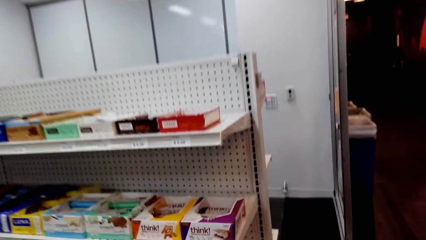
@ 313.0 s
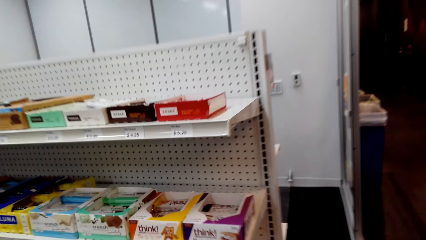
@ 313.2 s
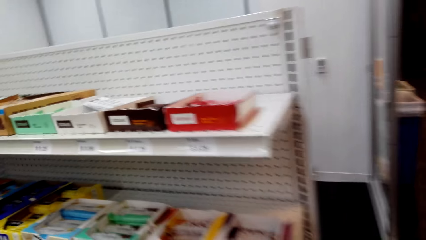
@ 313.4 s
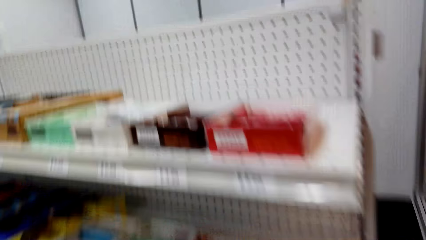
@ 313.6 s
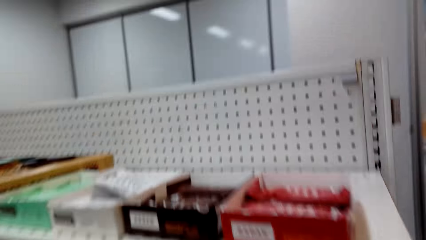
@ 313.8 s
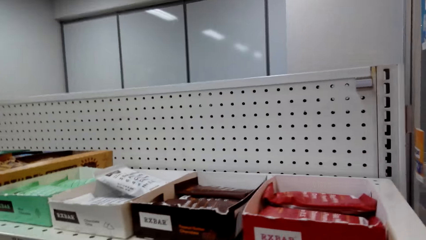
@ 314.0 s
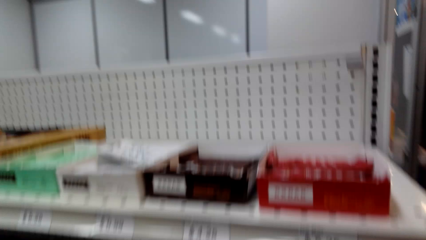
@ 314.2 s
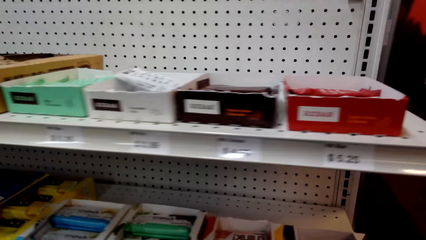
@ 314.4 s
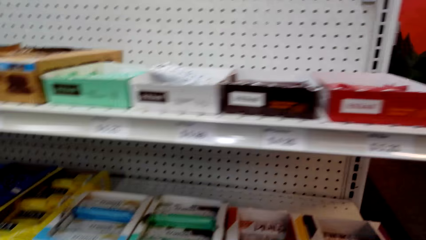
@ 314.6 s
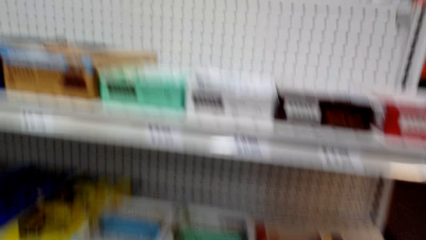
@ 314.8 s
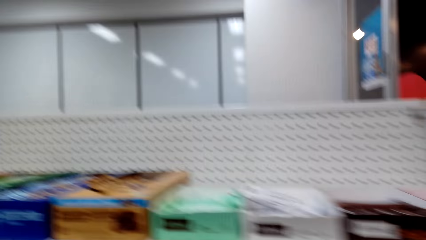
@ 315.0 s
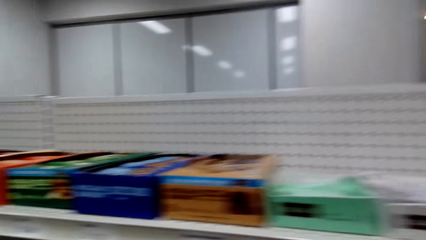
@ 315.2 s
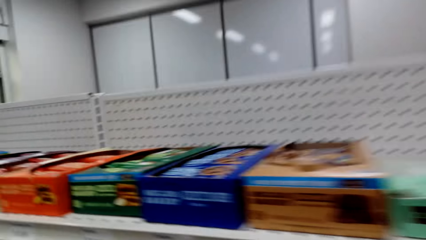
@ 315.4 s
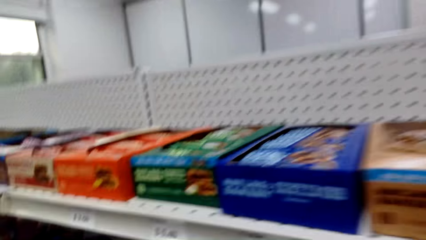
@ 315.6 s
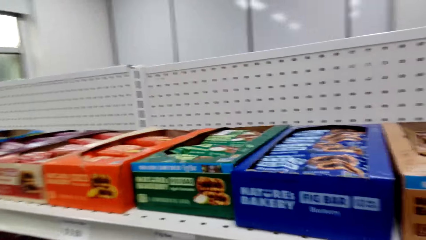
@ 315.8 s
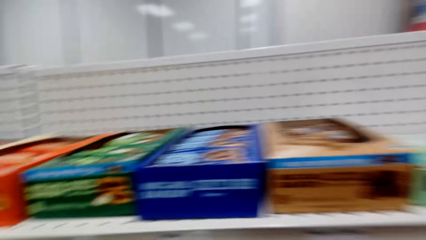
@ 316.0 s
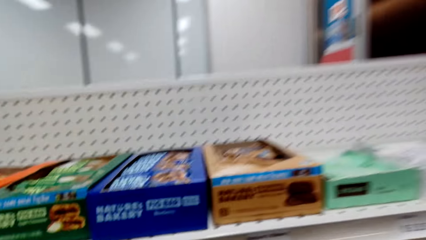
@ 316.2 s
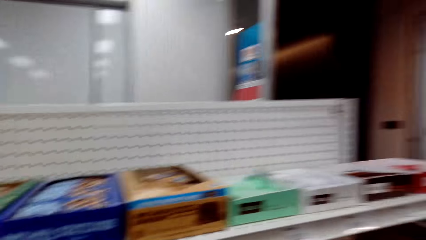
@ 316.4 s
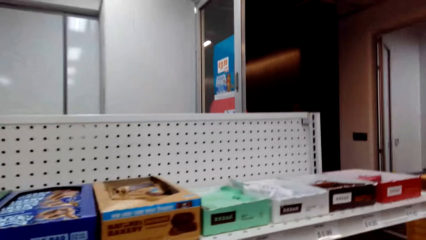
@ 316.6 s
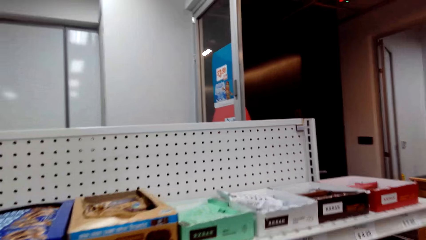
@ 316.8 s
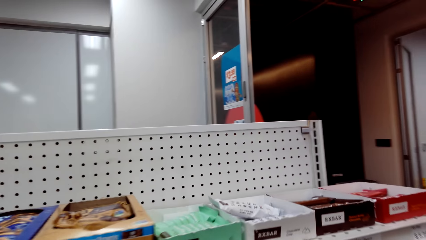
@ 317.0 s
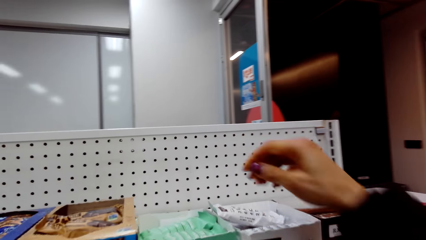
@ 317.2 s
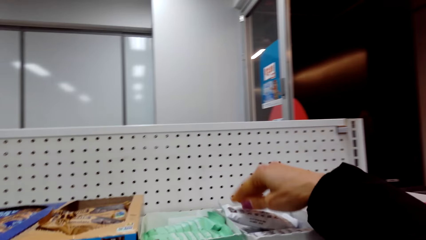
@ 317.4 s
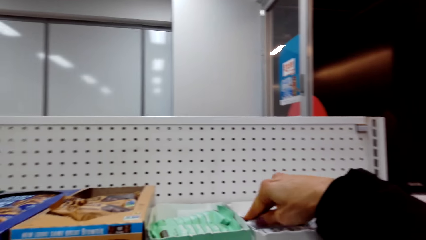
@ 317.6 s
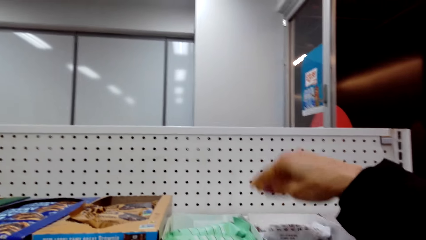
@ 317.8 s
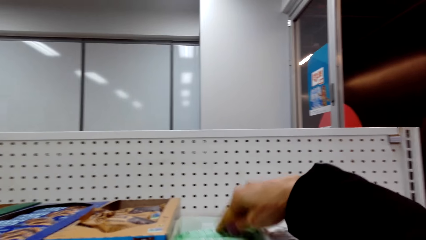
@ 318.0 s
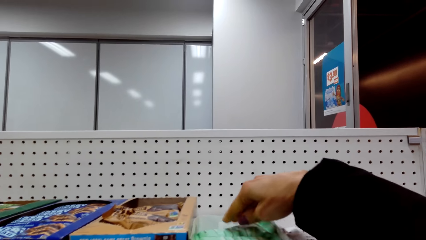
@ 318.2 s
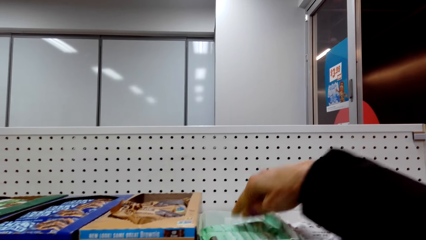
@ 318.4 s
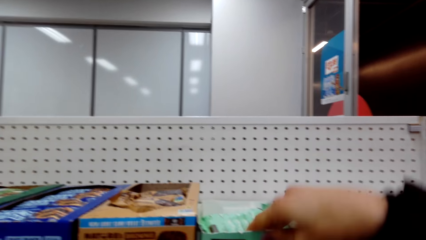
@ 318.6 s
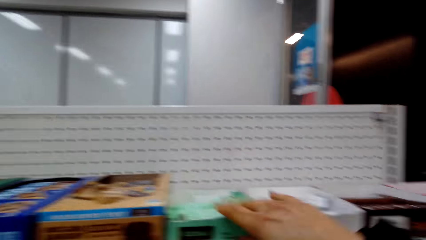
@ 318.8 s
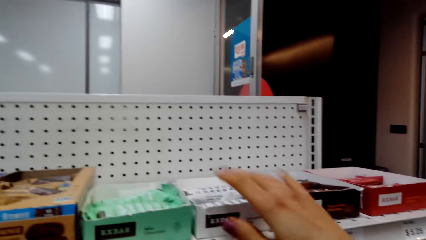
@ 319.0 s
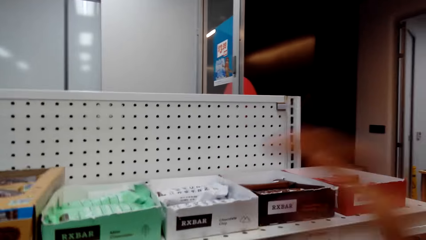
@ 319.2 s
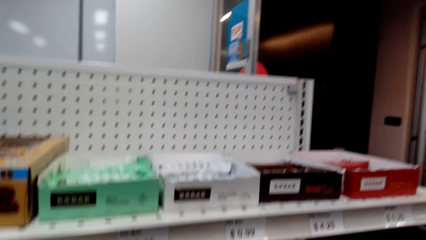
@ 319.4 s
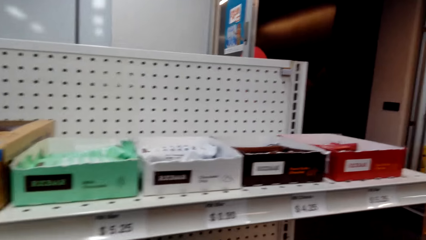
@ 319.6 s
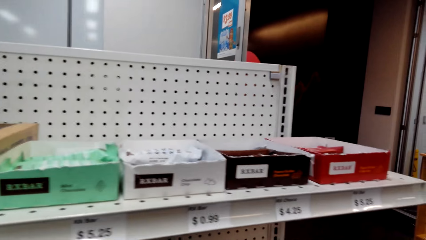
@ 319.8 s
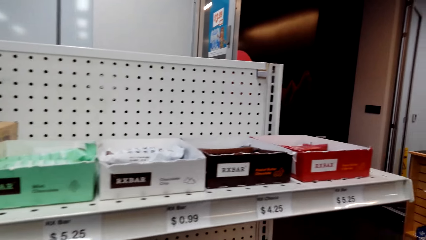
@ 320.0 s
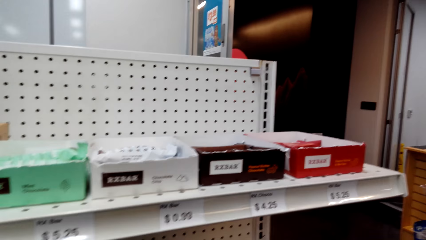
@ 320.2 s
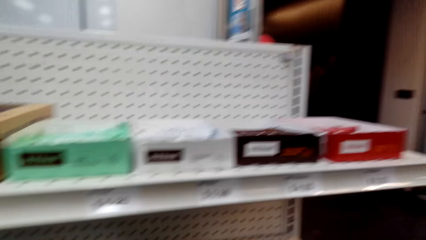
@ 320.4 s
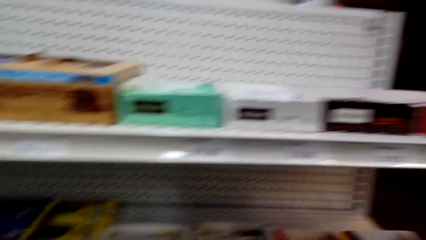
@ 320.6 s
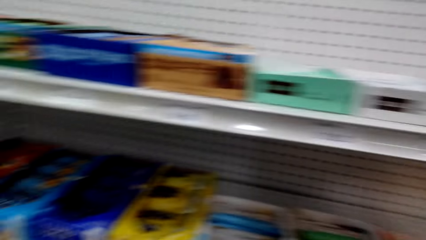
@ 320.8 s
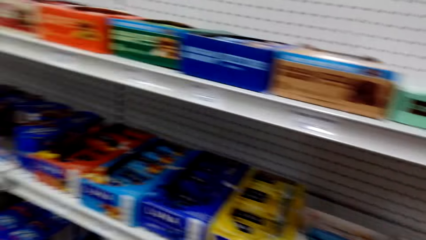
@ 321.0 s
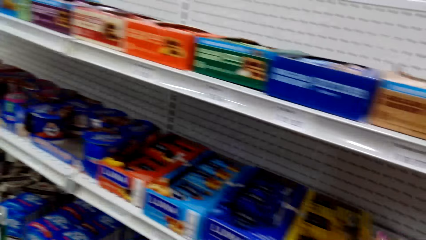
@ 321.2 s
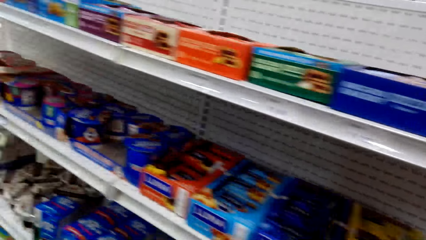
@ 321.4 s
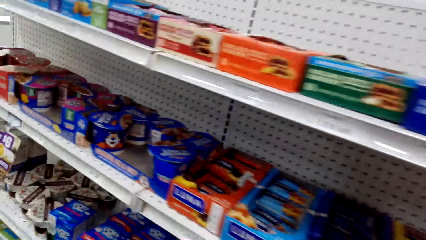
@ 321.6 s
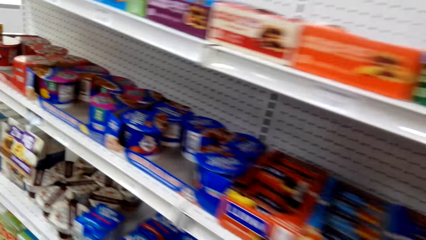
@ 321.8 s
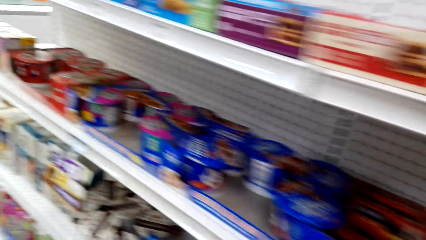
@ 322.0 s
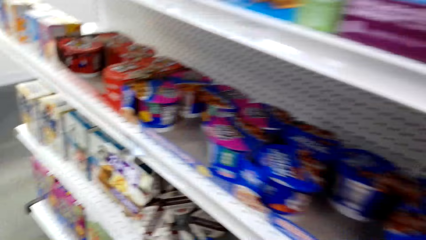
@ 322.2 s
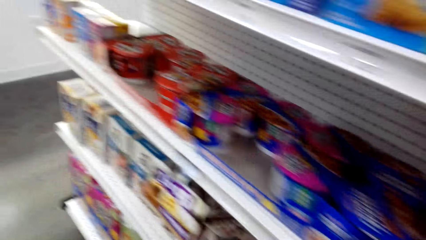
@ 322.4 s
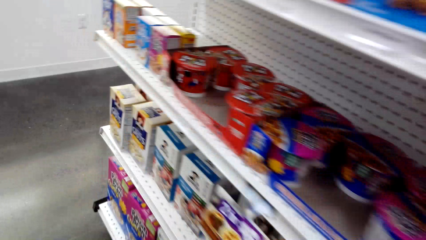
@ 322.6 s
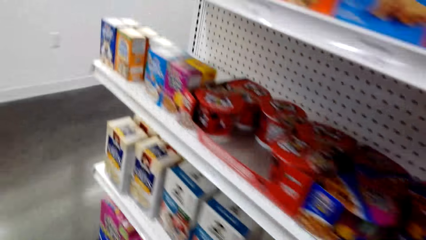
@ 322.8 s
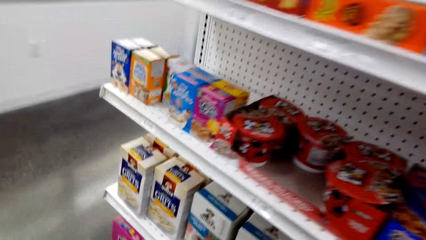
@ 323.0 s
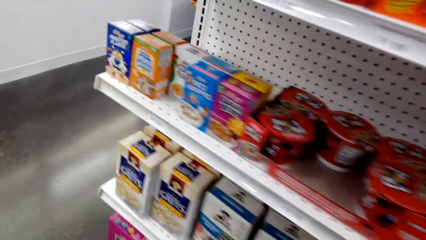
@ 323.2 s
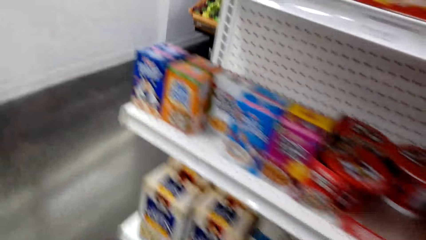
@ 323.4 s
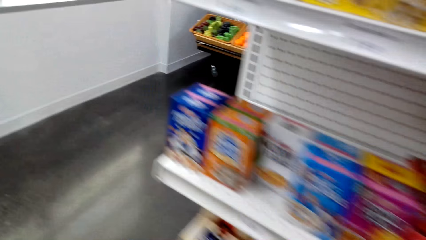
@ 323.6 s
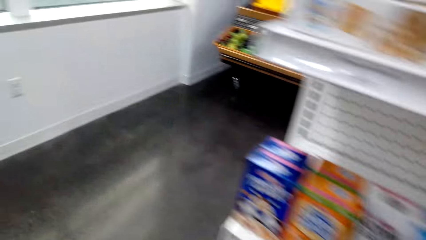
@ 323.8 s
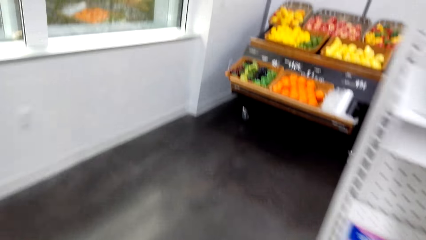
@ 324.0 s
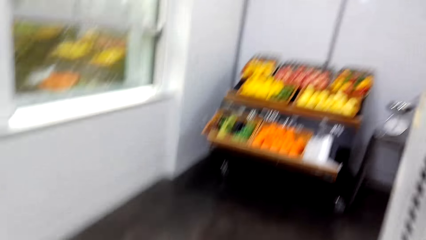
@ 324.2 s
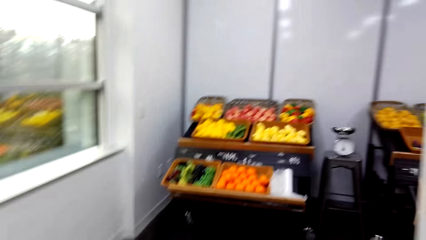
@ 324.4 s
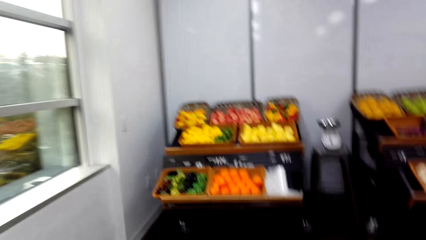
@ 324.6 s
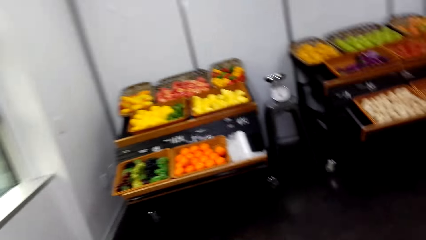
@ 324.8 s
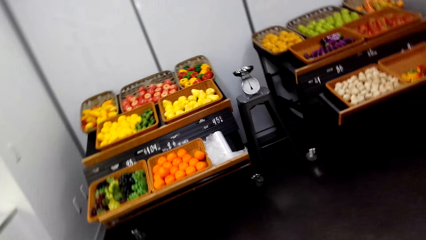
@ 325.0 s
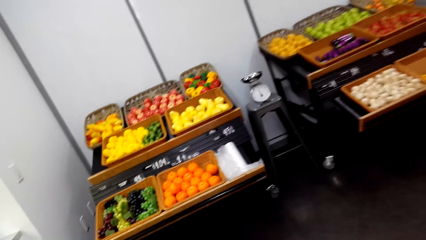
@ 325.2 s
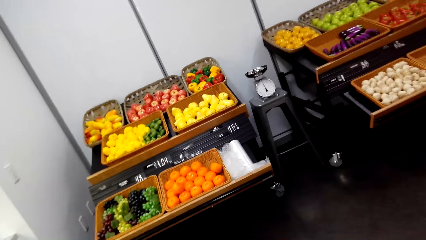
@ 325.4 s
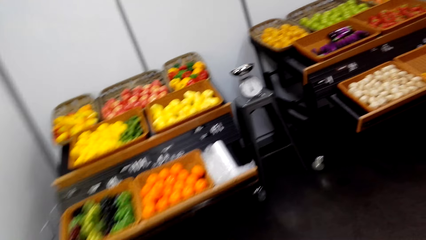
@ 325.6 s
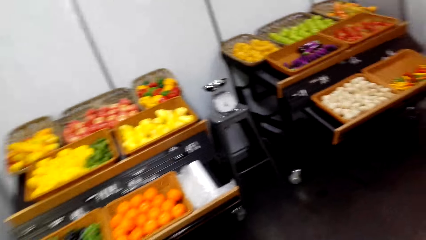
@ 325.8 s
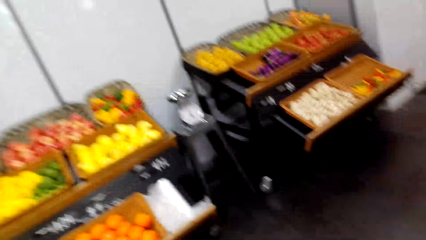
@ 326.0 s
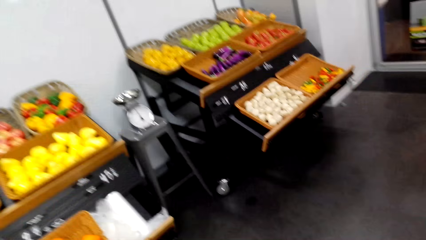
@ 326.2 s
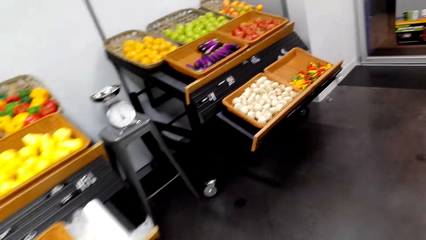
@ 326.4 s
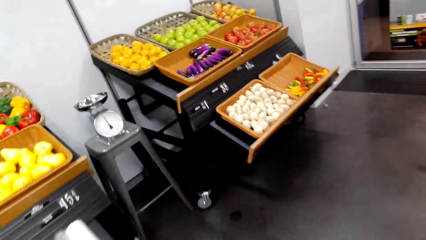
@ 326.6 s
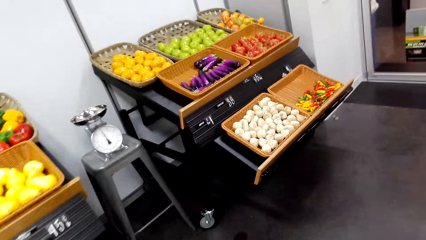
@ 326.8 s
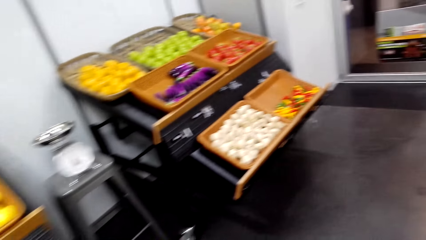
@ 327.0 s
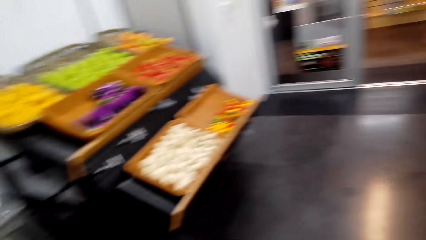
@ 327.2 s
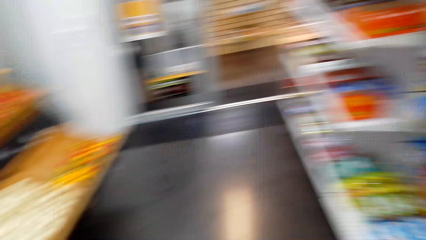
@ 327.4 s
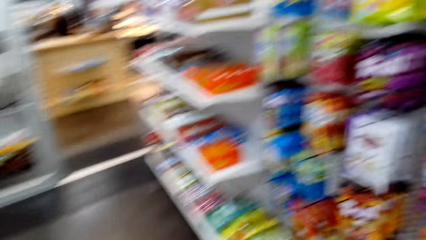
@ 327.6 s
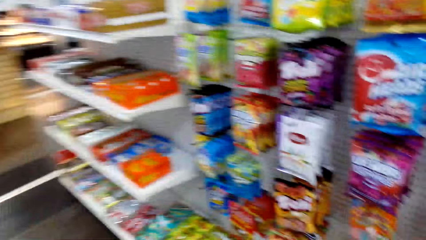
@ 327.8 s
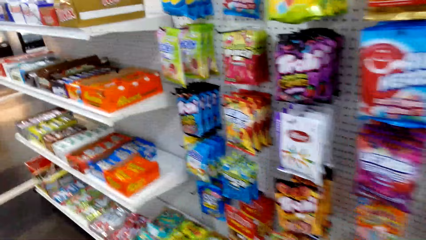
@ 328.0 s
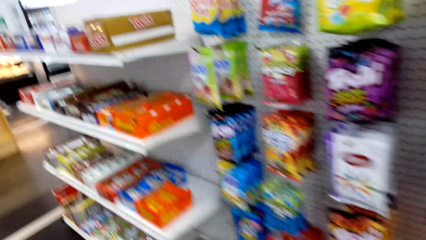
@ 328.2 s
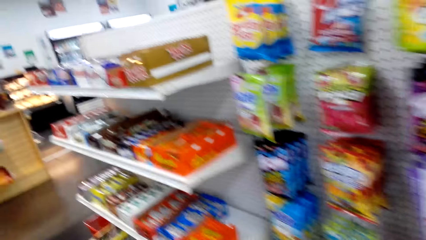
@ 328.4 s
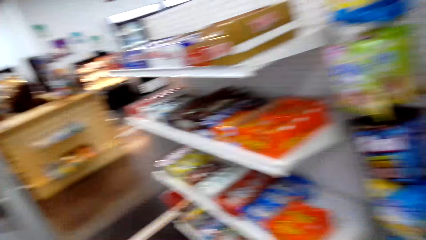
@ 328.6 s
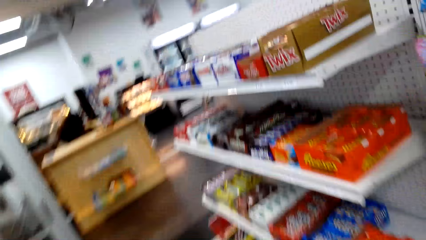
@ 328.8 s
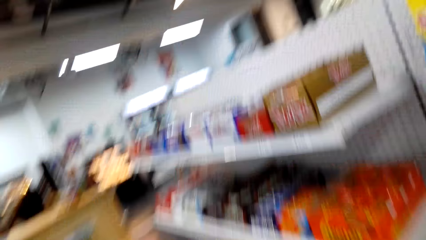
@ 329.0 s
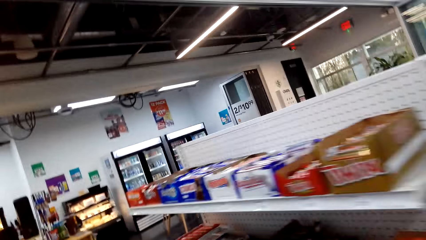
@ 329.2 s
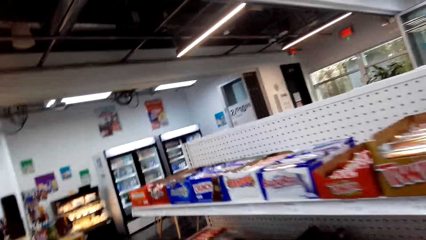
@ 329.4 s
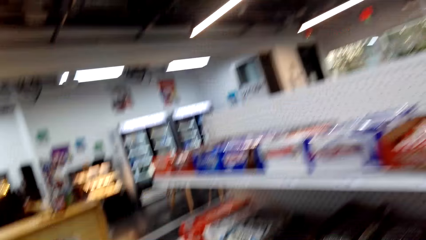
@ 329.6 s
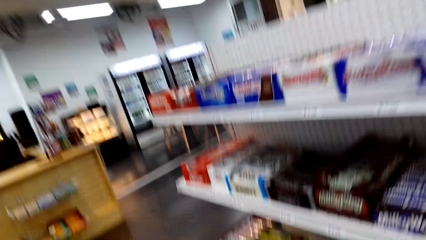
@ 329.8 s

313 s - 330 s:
The camera wearer places her hand on the box. She drops her hand. She walks along the supermarket.
